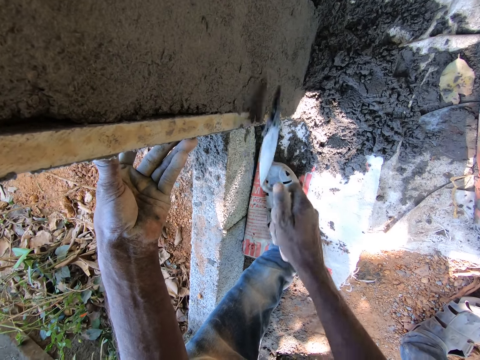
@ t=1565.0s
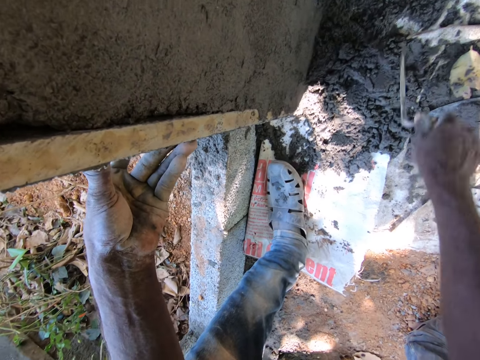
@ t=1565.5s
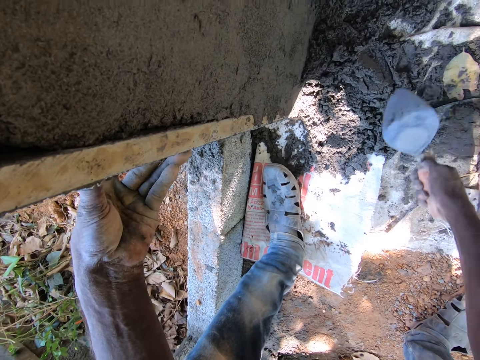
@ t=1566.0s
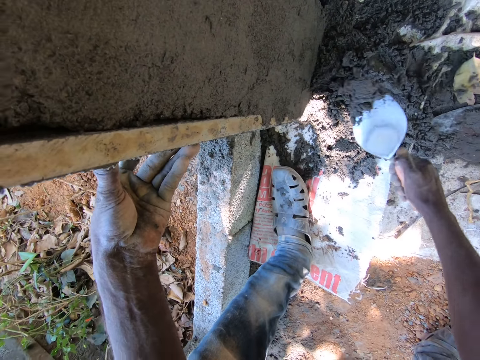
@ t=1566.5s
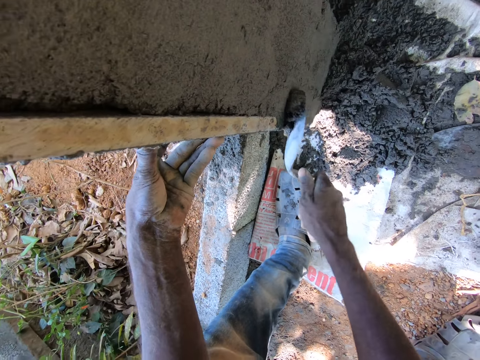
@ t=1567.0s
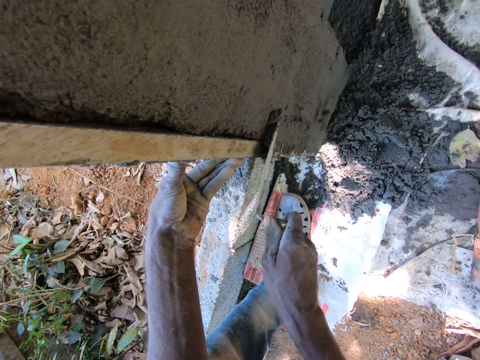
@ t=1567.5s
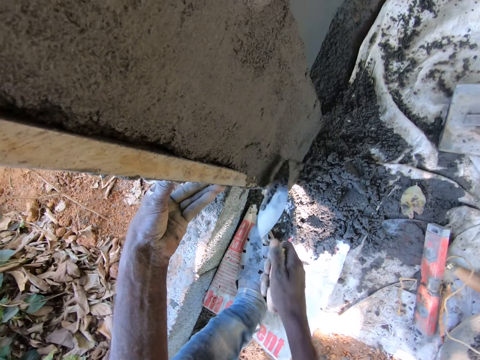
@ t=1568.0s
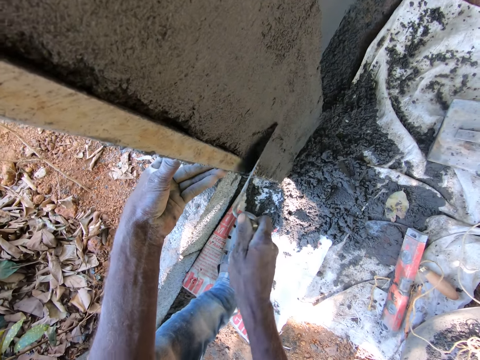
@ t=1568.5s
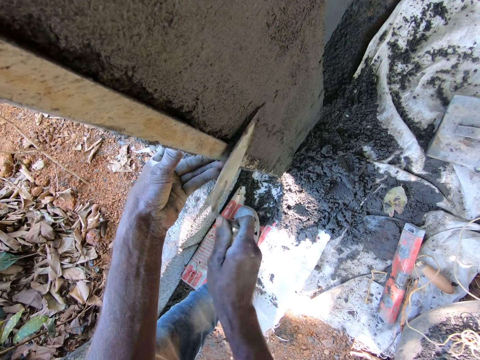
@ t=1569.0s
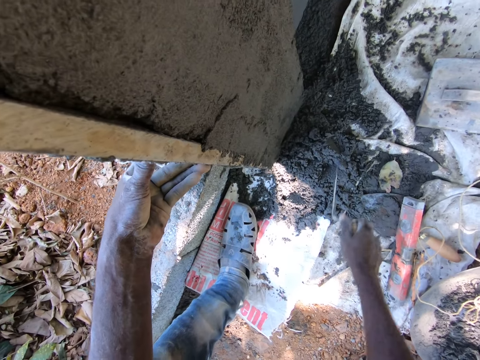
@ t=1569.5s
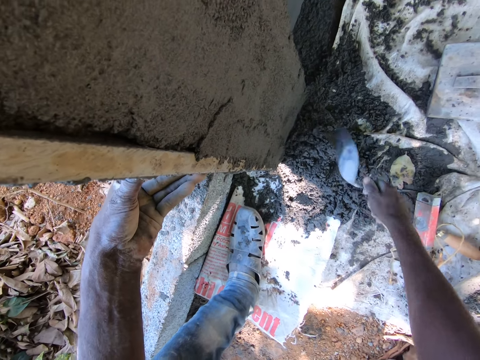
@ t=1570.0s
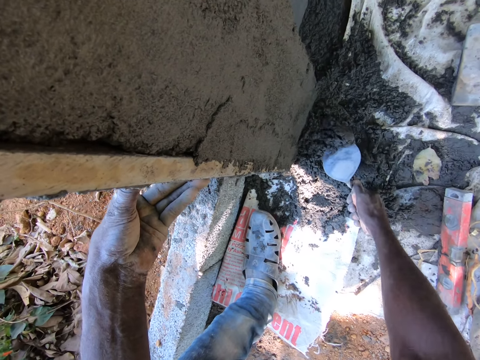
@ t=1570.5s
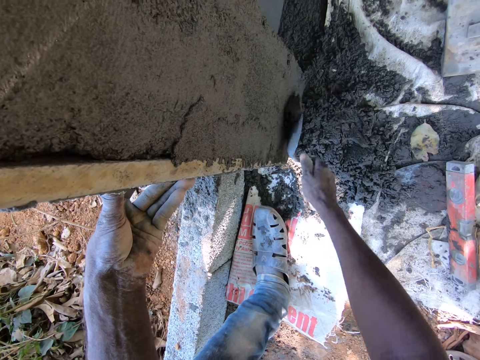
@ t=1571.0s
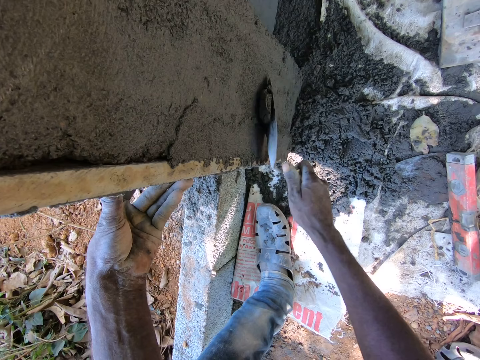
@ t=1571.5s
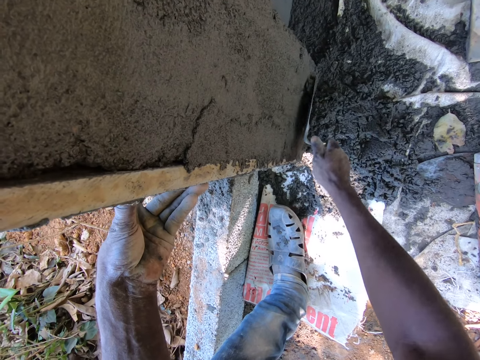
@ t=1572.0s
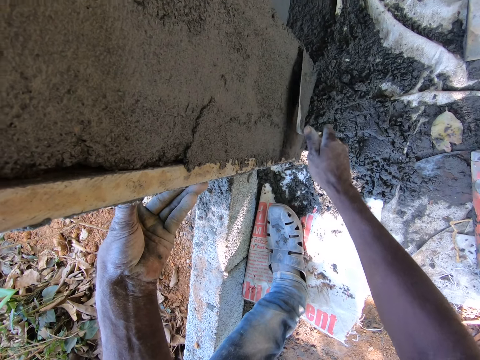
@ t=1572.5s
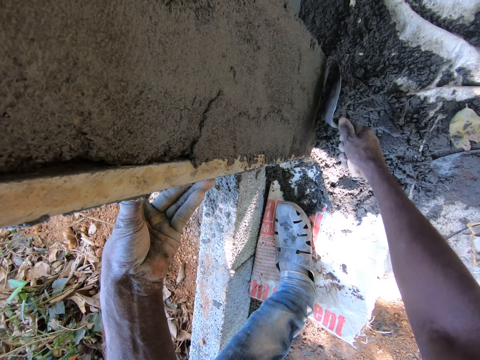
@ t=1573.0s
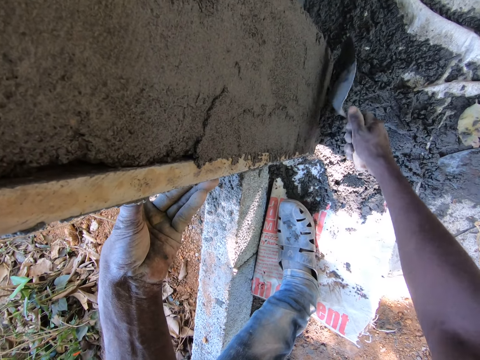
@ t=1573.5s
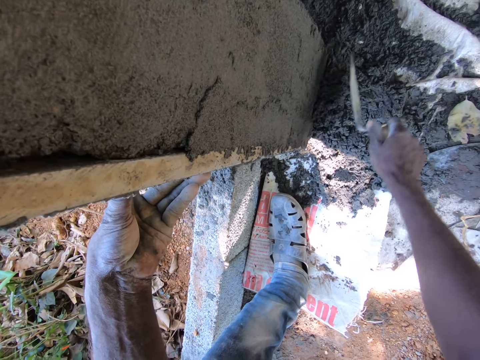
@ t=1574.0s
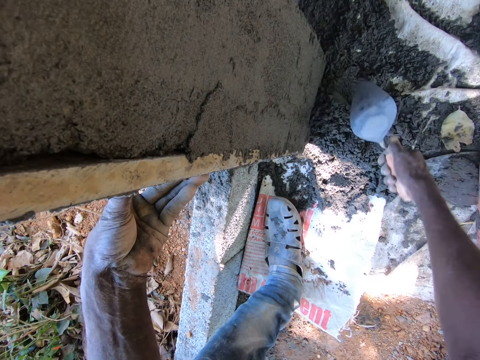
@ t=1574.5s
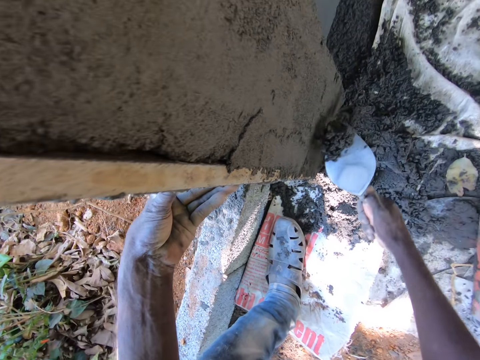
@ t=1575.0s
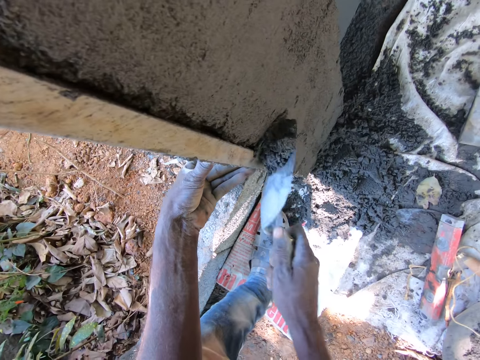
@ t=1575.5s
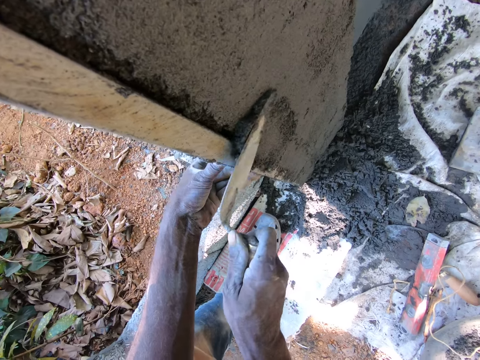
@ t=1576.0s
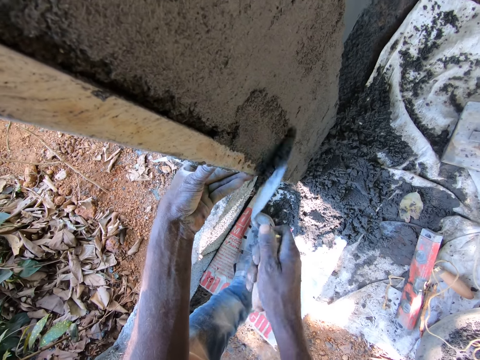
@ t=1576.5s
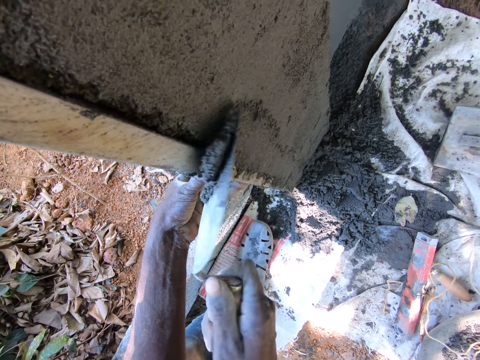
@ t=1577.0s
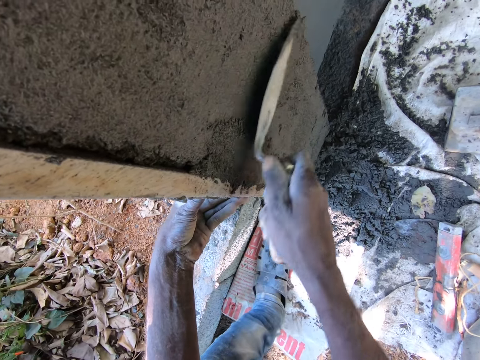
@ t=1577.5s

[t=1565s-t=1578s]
The camera wearer scoops mortar from the polythene sheet with the hand trowel in his right hand. He plasters the mortar on the wall with the hand trowel in his right hand. He scoops the mortar from the polythene sheet with the hand trowel in his right hand. He plasters the mortar on the wall with the hand trowel in his right hand. He scoops the mortar from the polythene sheet with the hand trowel in his right hand. He plasters the mortar on the wall with the hand trowel in his right hand.

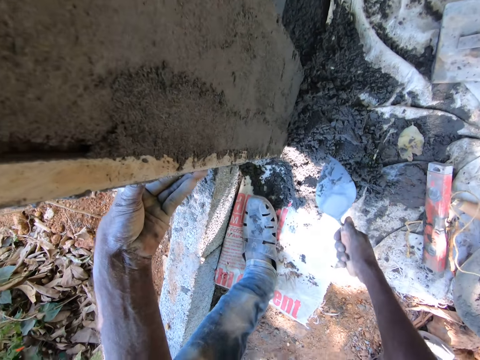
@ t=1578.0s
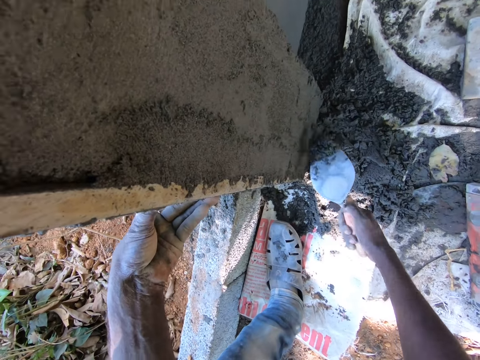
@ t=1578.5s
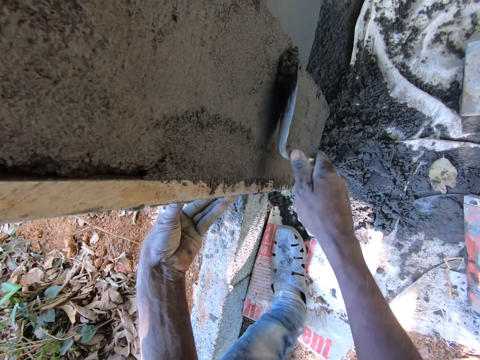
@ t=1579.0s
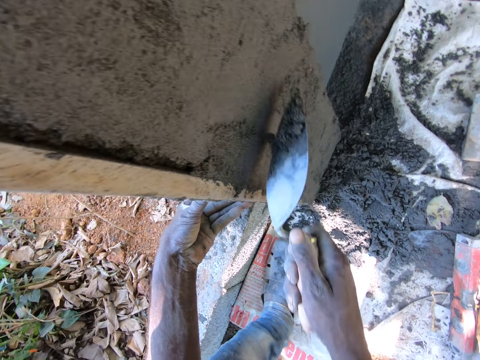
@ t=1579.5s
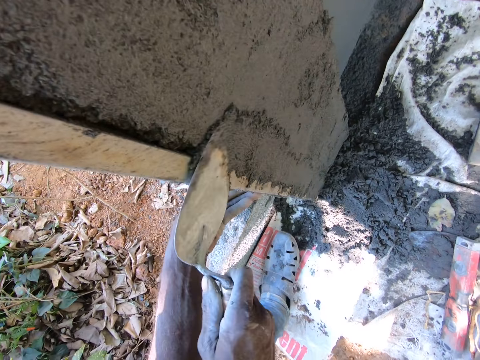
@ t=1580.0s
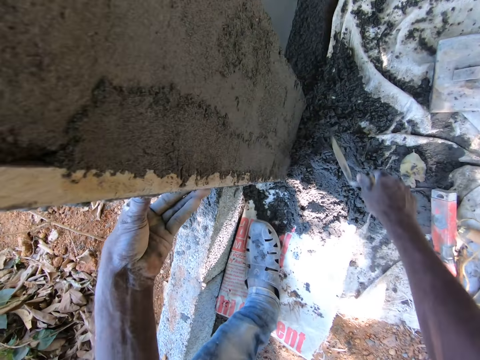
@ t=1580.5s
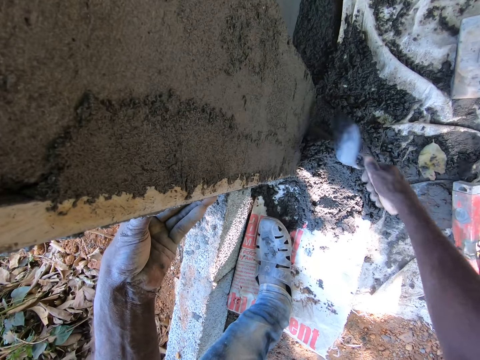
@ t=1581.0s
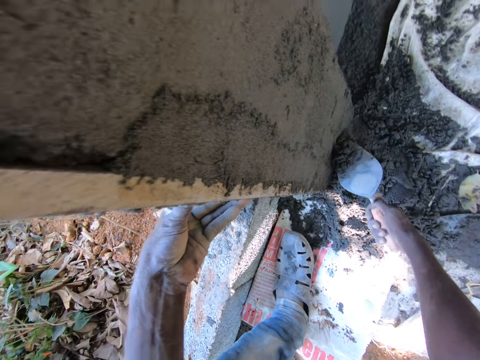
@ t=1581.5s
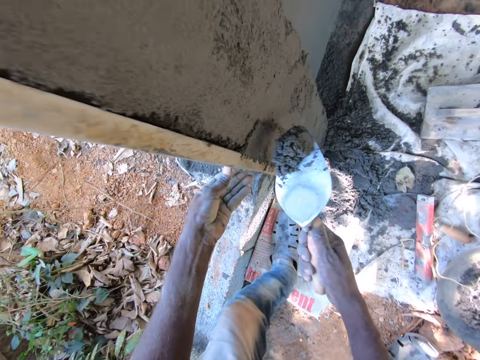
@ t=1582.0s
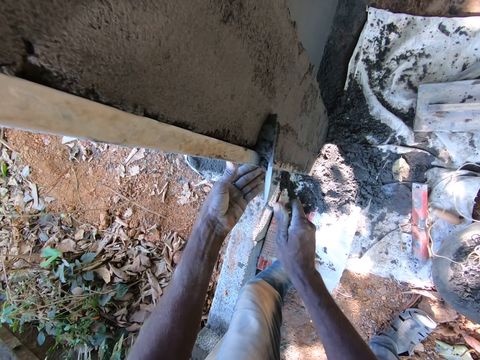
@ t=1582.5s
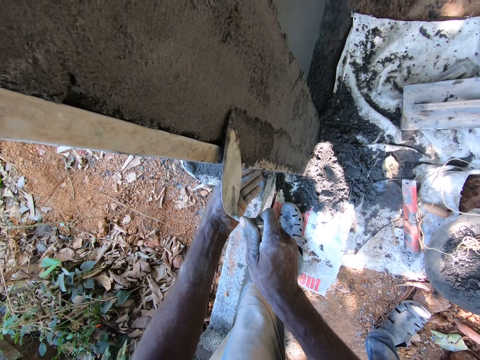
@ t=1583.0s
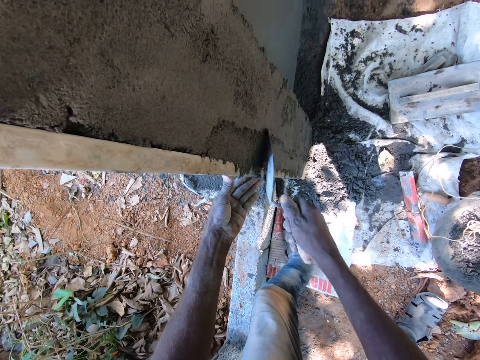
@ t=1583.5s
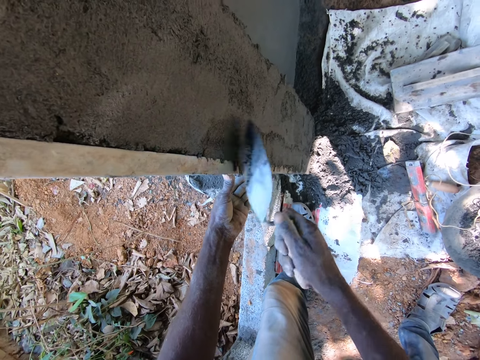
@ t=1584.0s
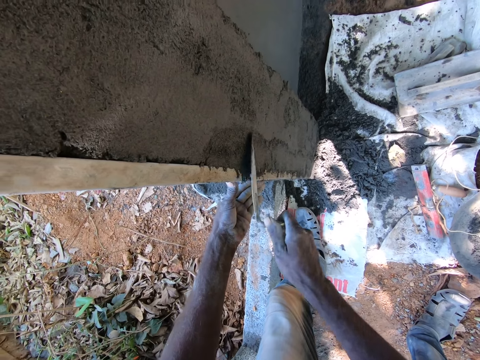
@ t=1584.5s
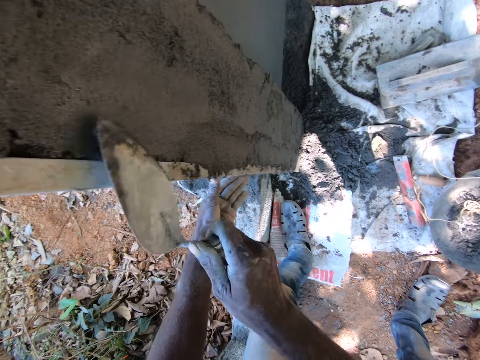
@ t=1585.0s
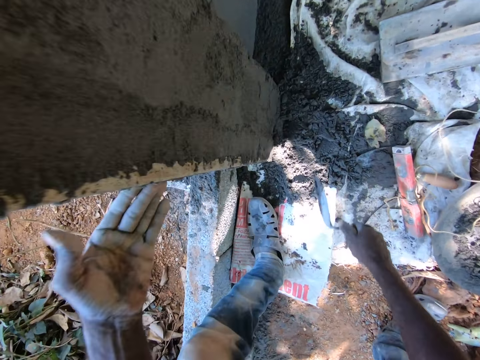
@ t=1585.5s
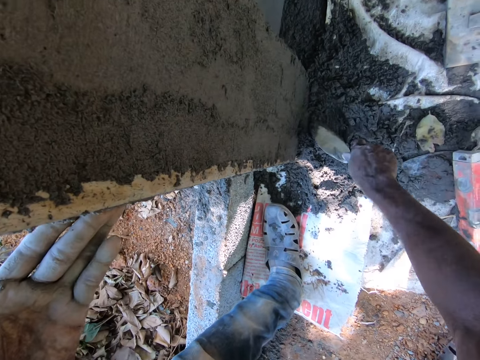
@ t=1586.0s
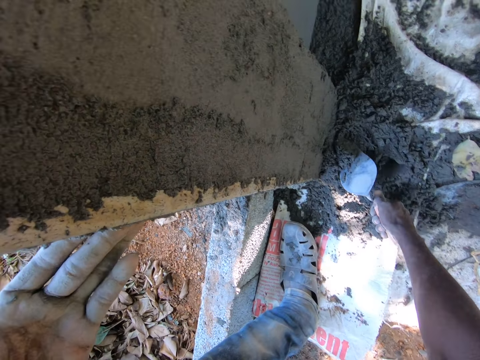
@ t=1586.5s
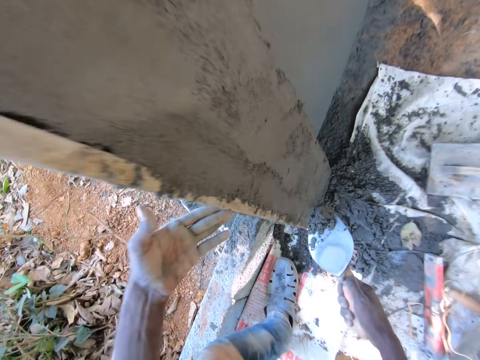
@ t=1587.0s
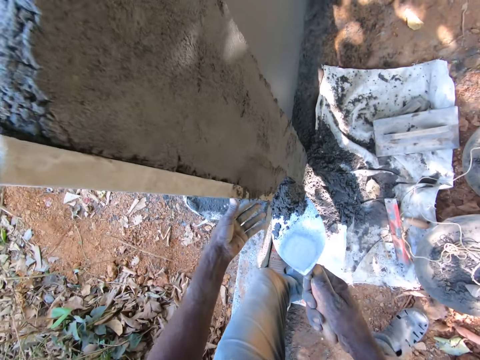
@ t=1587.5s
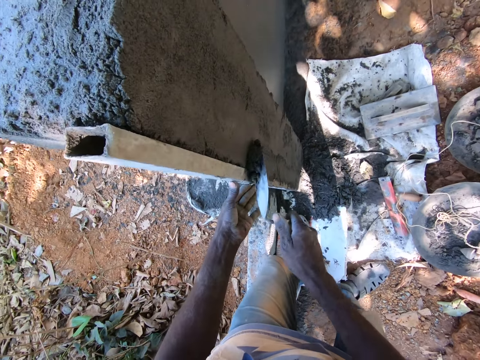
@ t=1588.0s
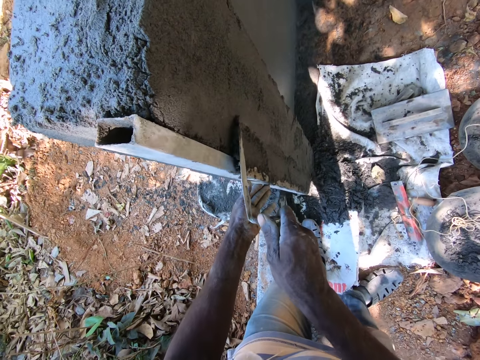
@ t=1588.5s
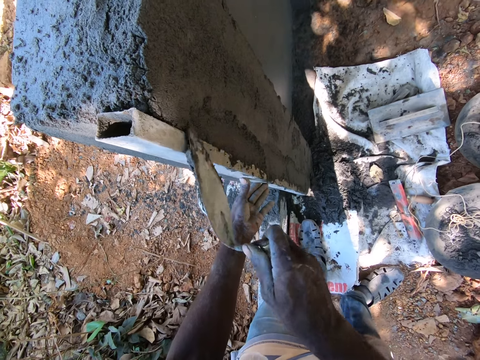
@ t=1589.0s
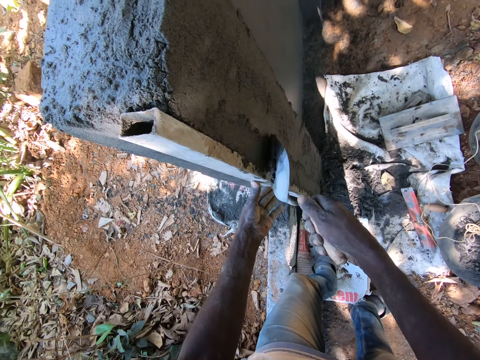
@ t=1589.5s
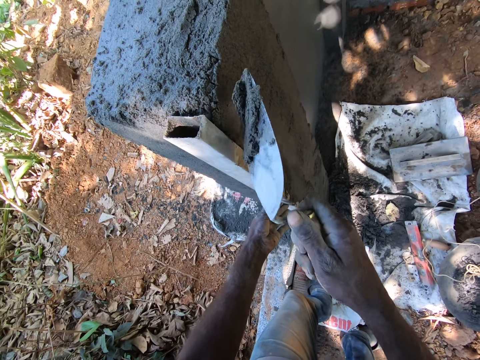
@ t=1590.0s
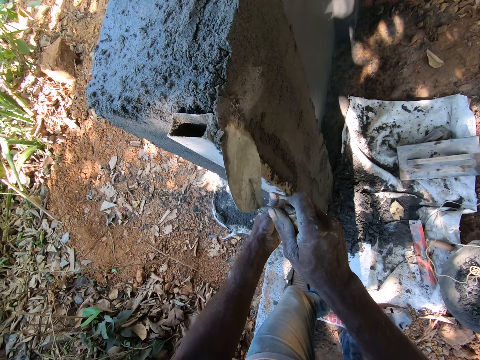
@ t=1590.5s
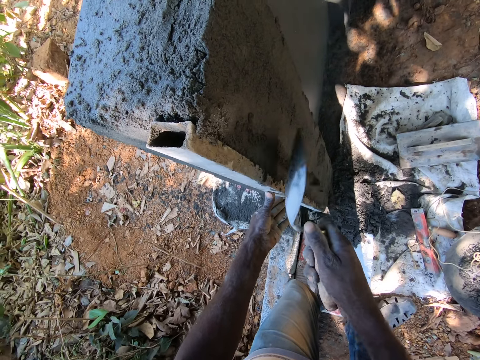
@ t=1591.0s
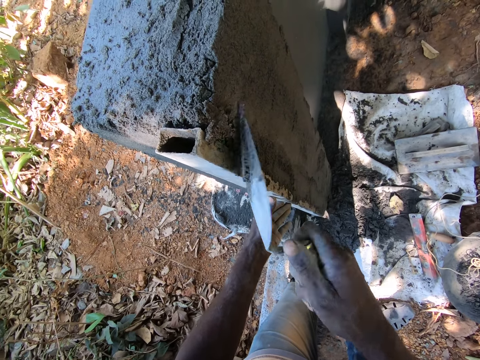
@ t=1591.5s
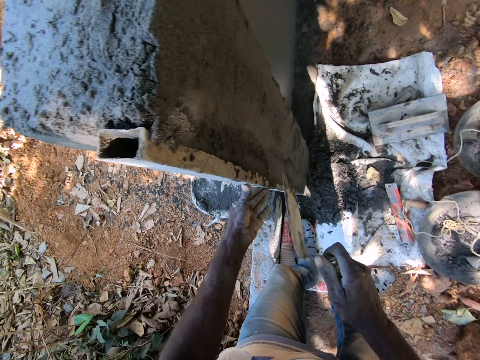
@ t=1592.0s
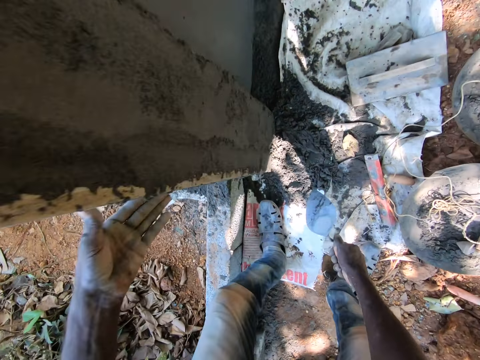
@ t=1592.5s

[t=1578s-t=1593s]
The camera wearer scoops mortar from the polythene sheet with the hand trowel in his right hand. He plasters the mortar on the wall with the hand trowel in his right hand. He scoops the mortar from the polythene sheet with the hand trowel in his right hand. He plasters the mortar on the wall with the hand trowel in his right hand. He scoops the mortar from the polythene sheet with the hand trowel in his right hand. He plasters the mortar on the wall with the hand trowel in his right hand.
